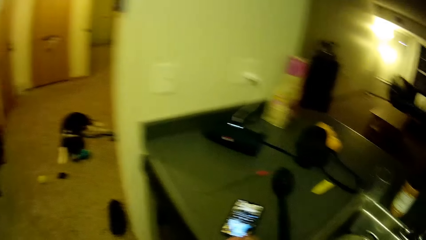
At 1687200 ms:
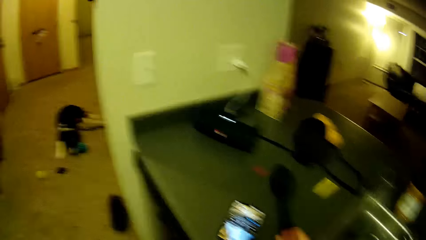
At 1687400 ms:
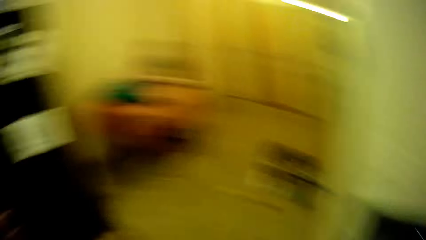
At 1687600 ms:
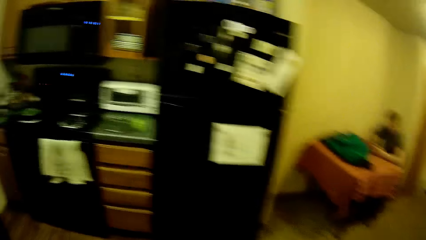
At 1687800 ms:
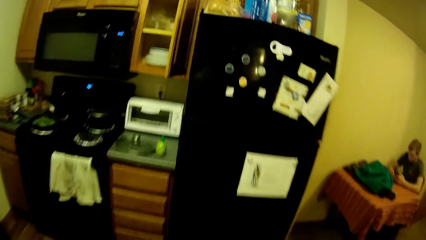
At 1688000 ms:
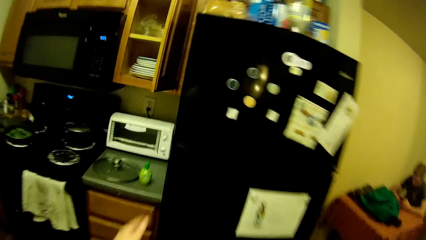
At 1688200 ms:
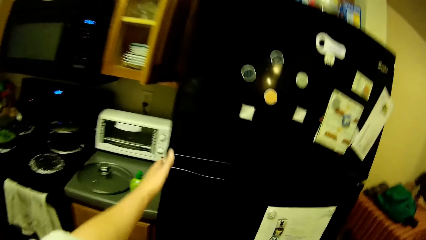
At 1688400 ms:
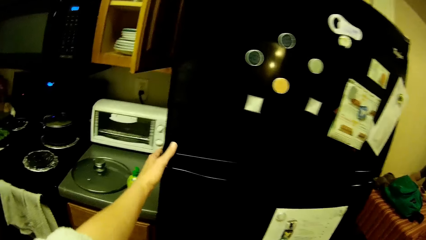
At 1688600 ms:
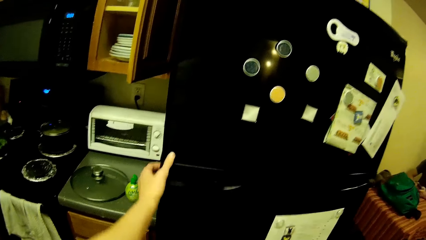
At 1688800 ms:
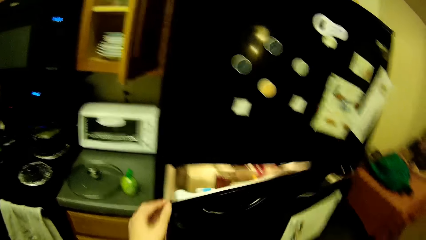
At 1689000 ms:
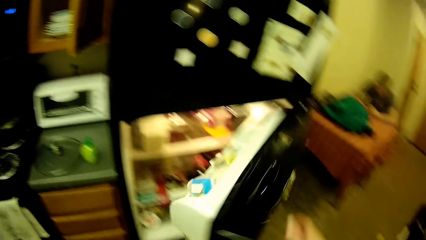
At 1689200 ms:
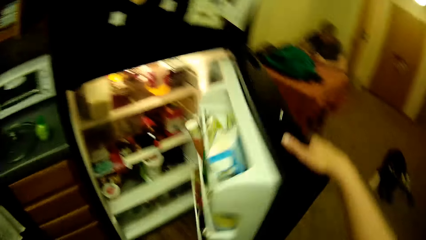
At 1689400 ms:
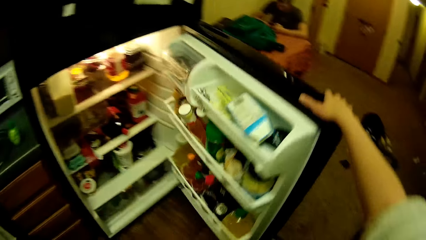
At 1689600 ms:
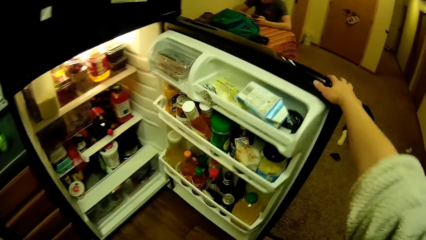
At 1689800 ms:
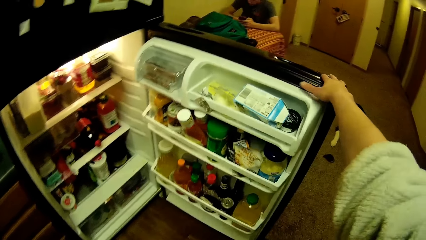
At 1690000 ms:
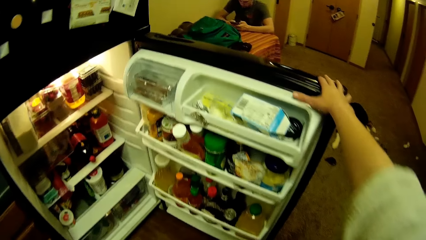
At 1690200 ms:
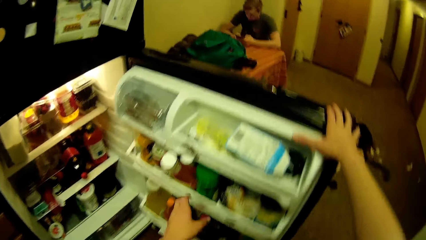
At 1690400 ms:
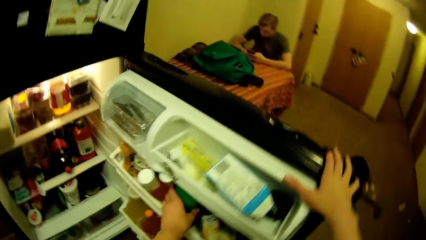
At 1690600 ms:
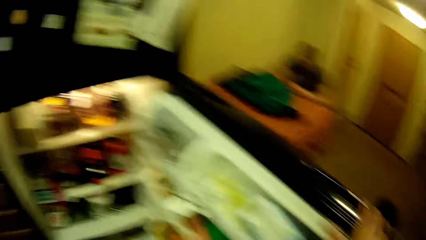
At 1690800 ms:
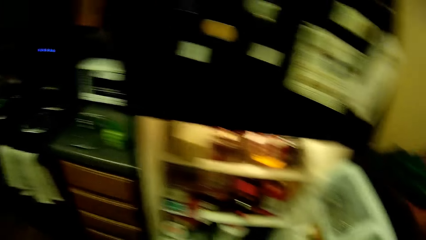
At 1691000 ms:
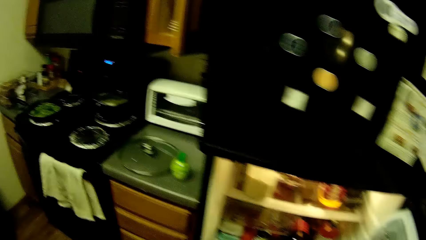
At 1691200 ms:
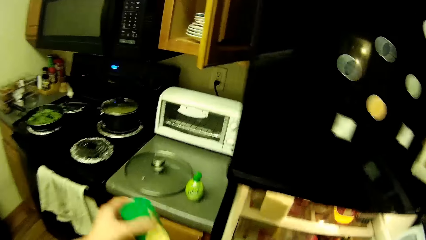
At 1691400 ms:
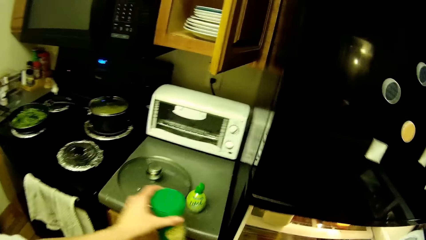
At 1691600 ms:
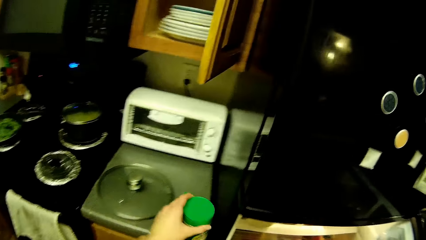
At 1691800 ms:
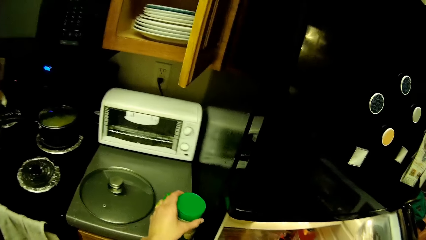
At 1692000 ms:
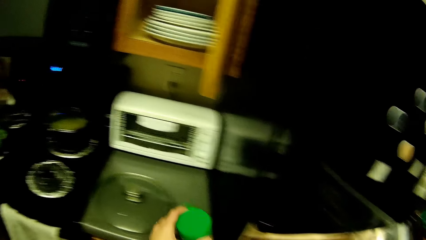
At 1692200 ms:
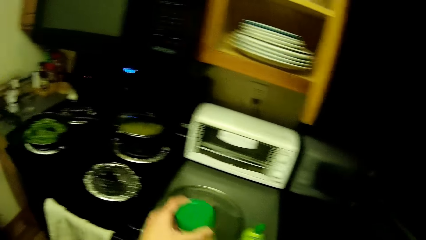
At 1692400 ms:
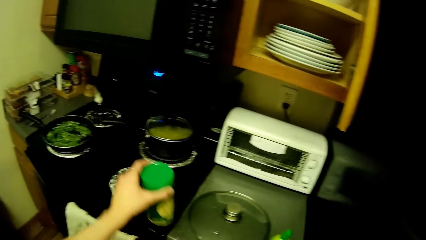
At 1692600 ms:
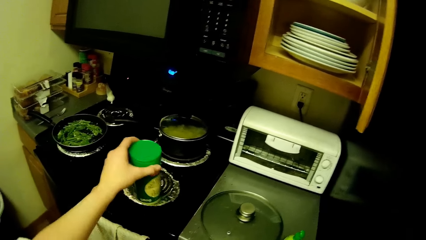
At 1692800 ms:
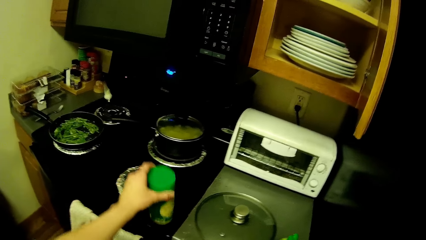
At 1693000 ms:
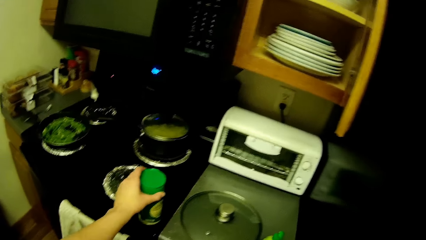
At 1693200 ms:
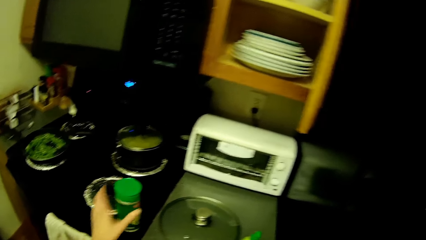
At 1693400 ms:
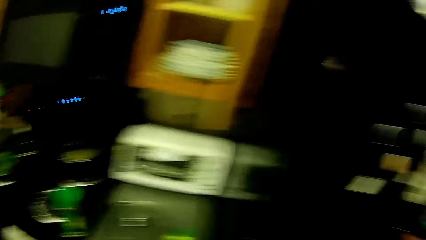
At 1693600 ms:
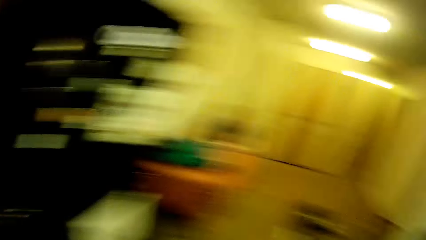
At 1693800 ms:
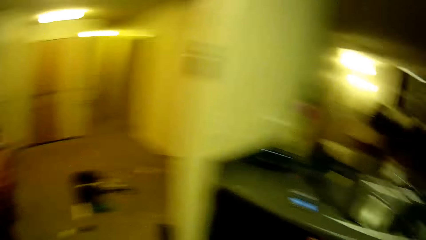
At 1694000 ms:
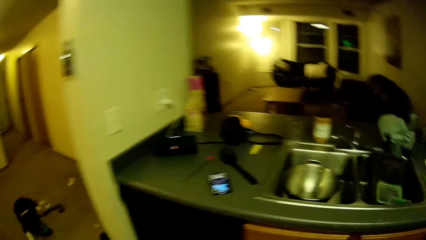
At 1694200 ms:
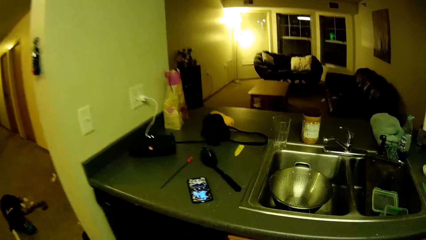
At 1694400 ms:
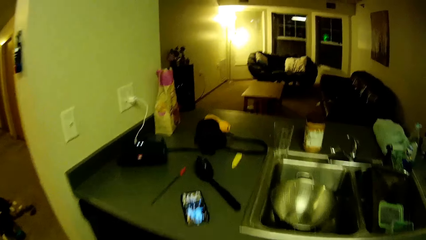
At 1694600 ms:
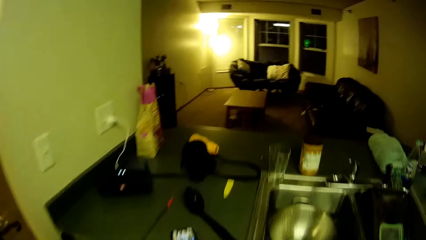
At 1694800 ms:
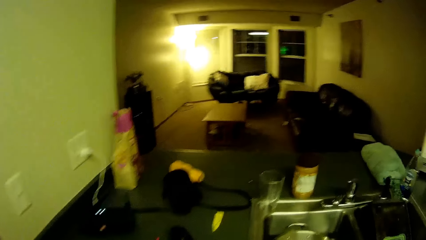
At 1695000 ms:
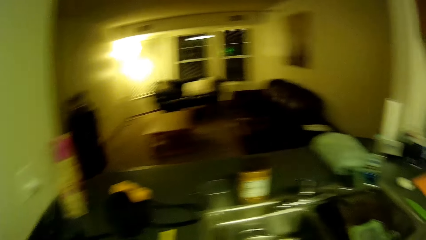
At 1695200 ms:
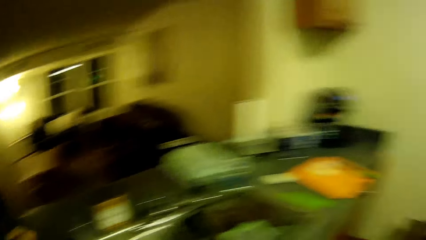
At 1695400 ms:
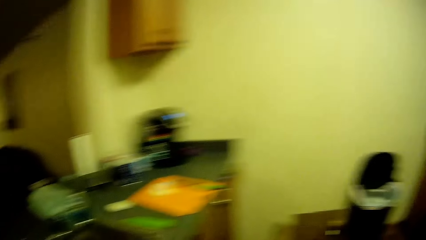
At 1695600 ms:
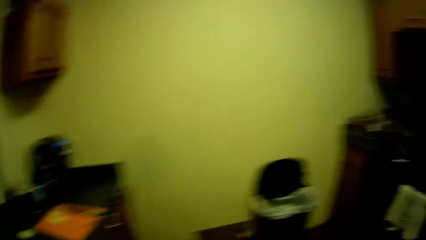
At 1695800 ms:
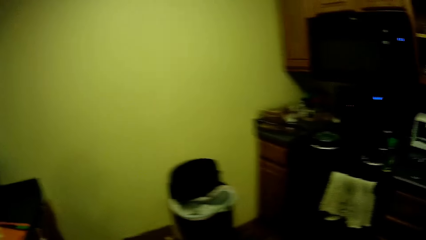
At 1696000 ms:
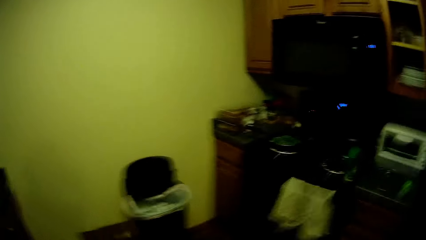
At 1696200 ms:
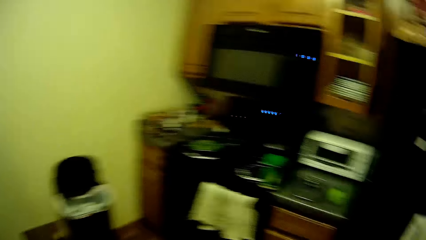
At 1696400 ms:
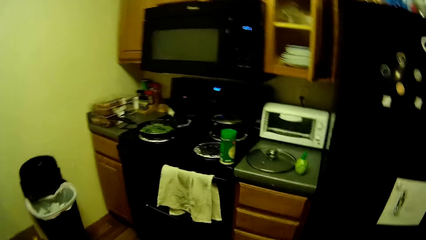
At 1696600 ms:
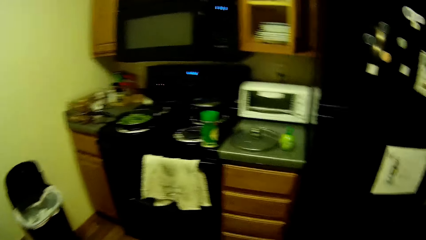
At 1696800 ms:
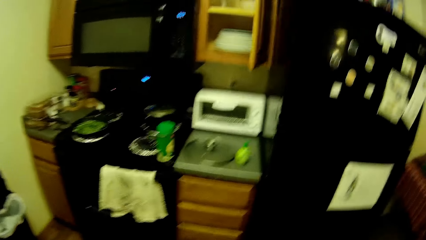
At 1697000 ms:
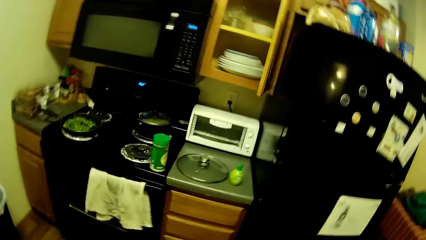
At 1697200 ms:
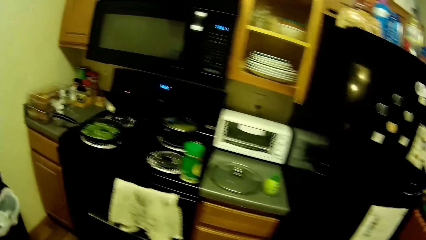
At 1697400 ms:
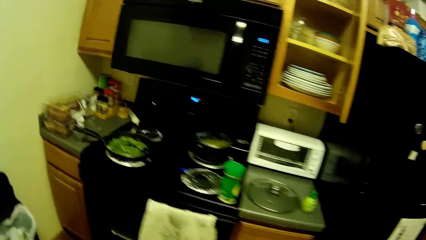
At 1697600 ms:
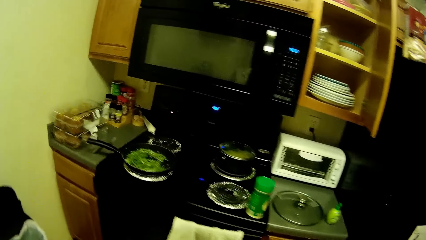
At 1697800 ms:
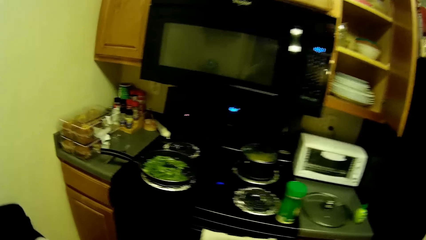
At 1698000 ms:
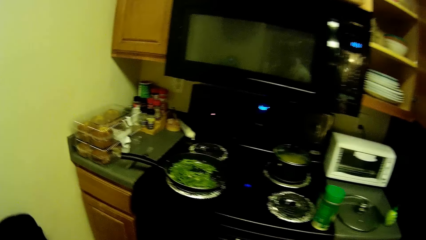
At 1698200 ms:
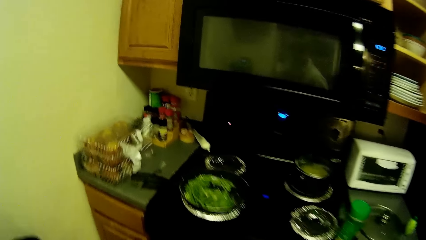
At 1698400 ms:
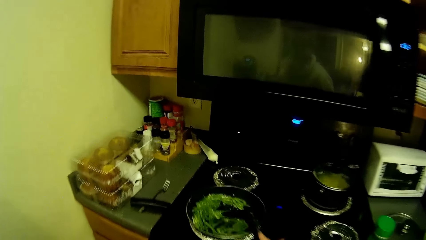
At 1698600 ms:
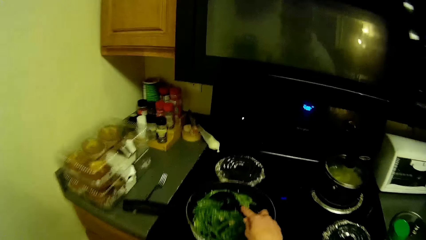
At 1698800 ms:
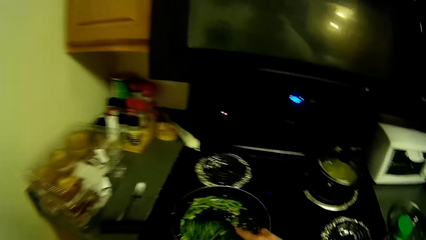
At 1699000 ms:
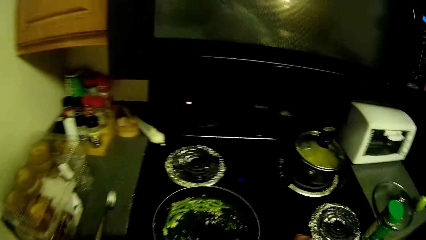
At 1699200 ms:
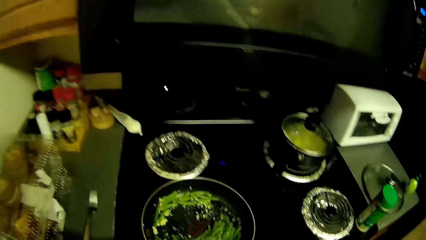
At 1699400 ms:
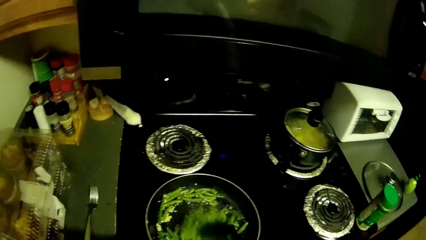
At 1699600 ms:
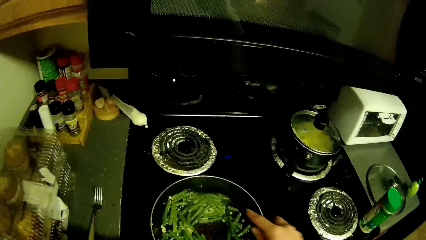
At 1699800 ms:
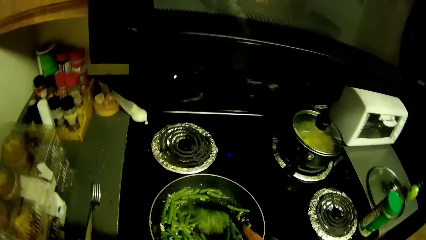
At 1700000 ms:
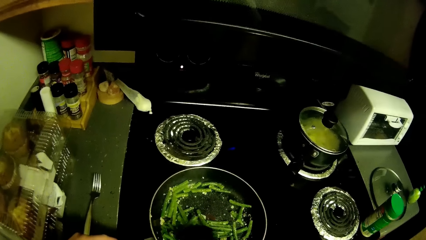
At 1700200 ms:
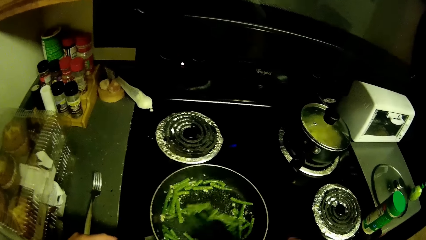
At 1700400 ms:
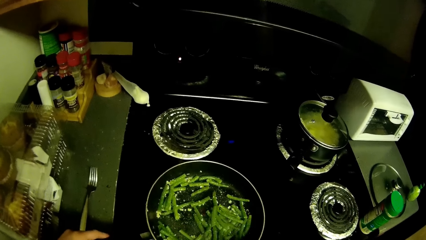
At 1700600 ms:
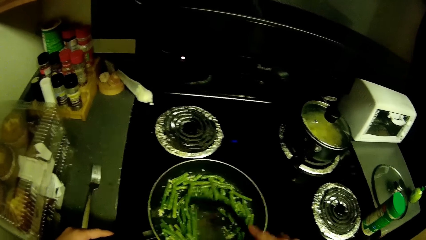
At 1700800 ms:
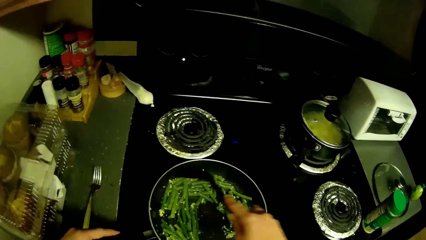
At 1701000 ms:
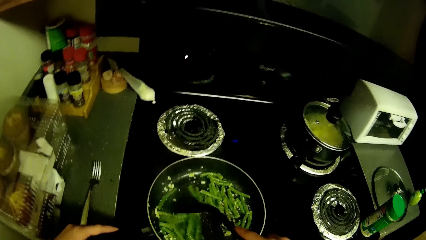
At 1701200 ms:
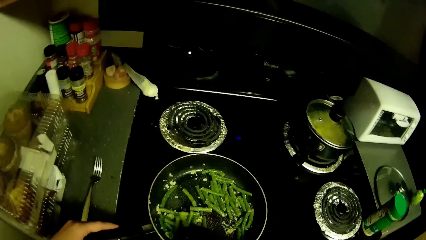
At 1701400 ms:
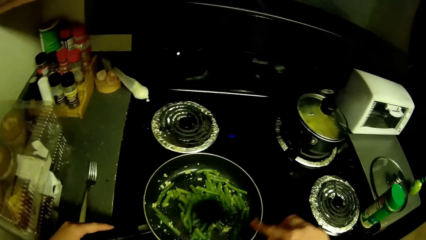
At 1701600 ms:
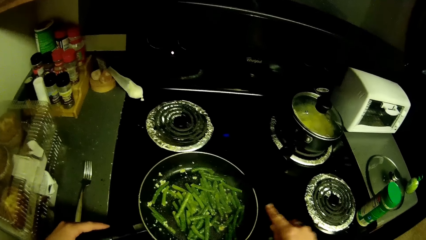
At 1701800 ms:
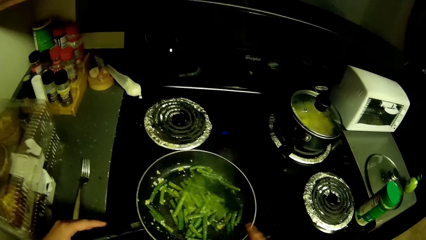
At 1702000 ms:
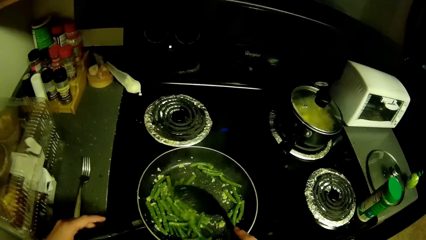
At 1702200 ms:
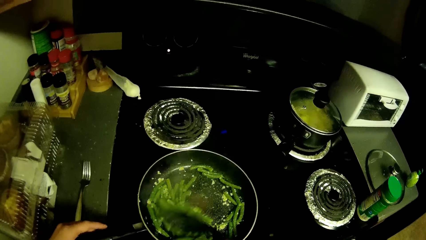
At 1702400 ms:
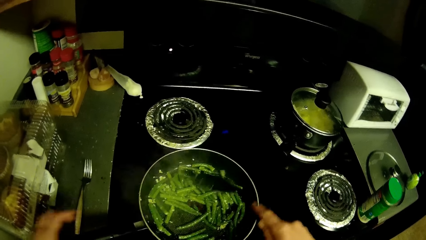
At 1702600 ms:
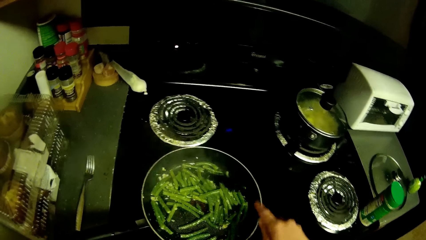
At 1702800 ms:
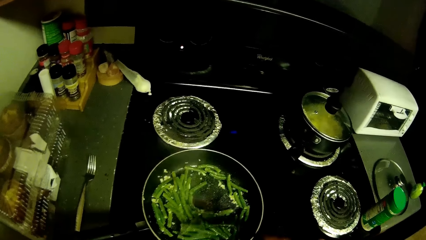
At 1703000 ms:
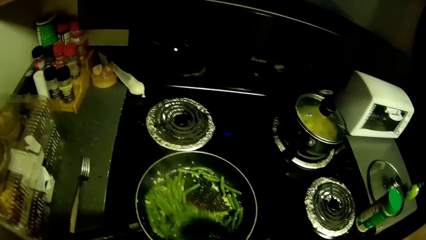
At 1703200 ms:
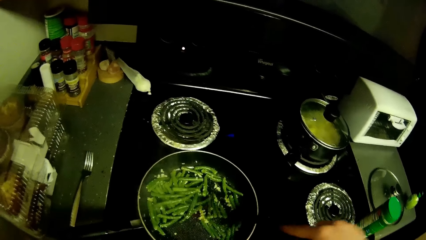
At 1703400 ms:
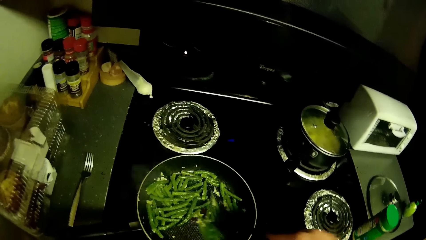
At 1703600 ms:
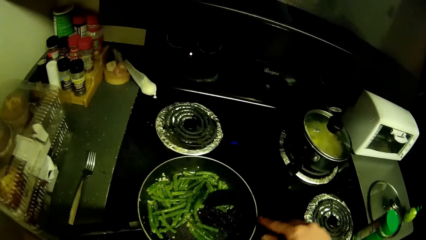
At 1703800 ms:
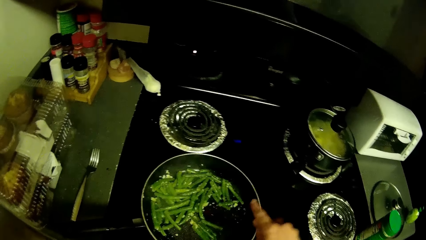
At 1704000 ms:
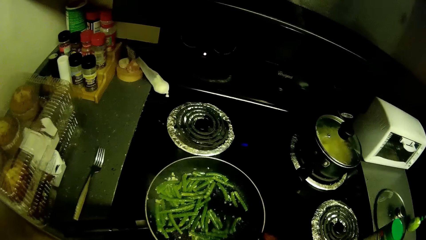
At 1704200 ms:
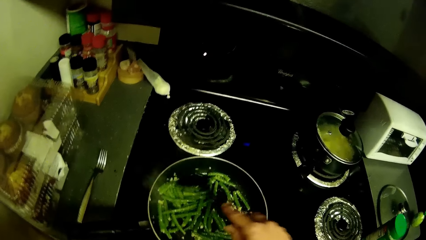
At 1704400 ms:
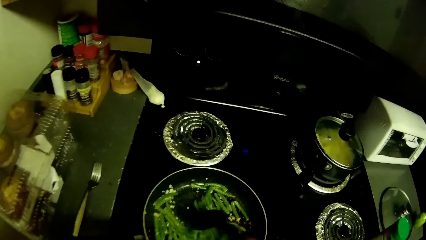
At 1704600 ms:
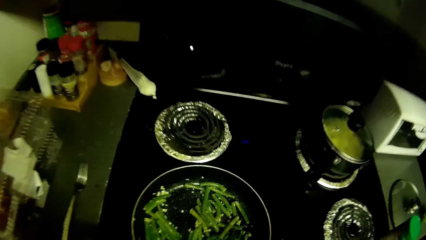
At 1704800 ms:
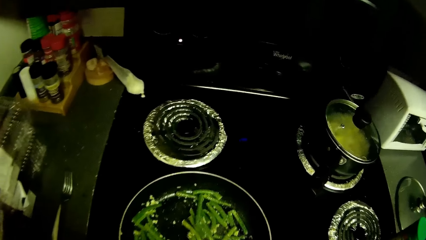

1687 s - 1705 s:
The camera wearer opens a fridge with her left hand. She holds the door of the fridge with her right hand. She takes out a container from the fridge with her left hand. She places the container on the kitchen countertop with her left hand. She lifts the container from the kitchen countertop with her left hand. She holds the bottle. She drops the container on the kitchen countertop with her left hand. She walks towards the cooking gas. She stir fries the vegetables in the frying pan with the spoon.
